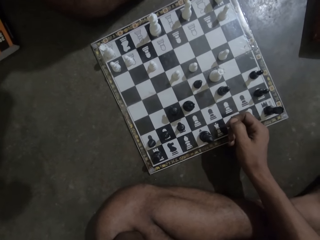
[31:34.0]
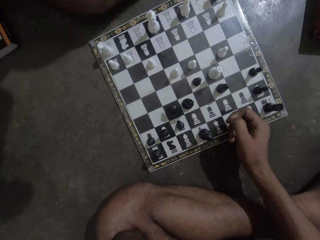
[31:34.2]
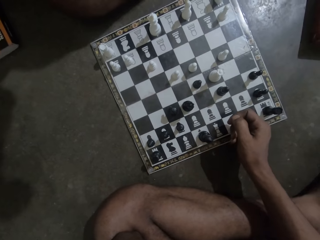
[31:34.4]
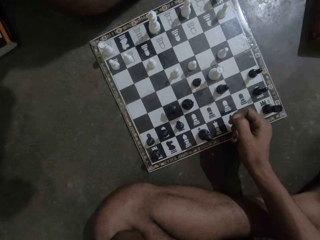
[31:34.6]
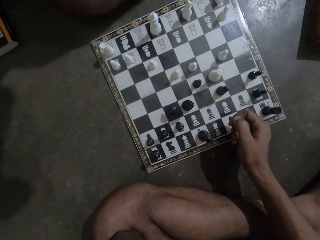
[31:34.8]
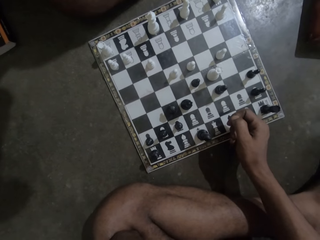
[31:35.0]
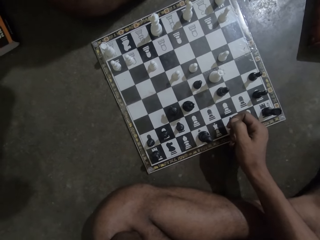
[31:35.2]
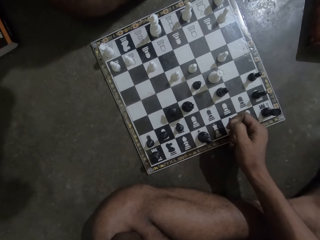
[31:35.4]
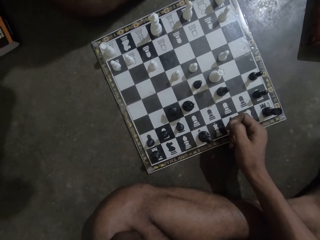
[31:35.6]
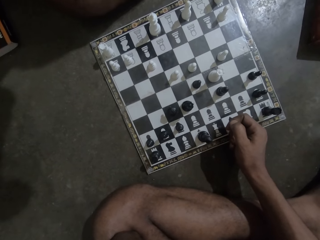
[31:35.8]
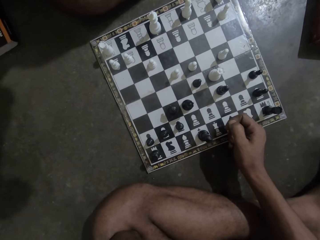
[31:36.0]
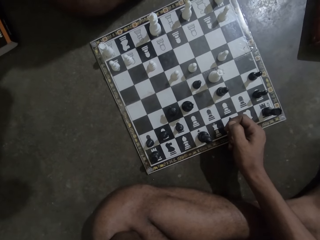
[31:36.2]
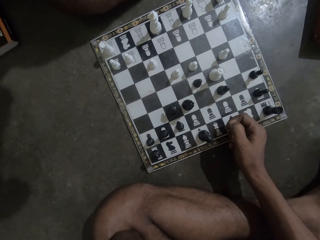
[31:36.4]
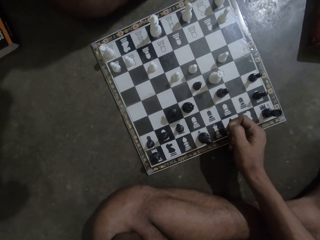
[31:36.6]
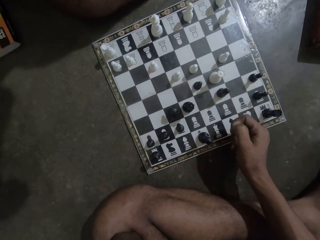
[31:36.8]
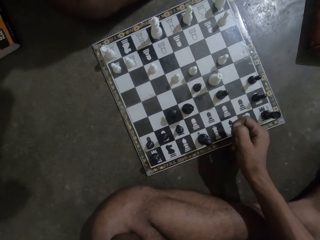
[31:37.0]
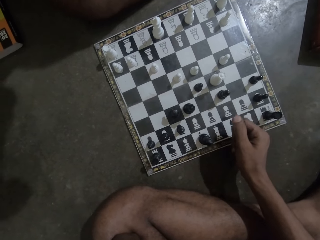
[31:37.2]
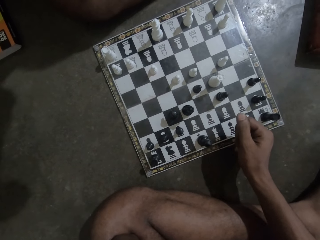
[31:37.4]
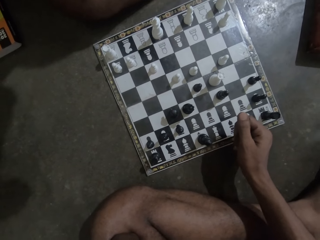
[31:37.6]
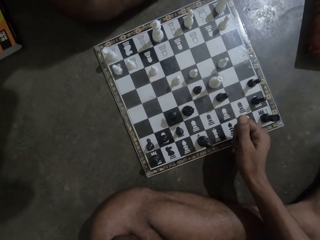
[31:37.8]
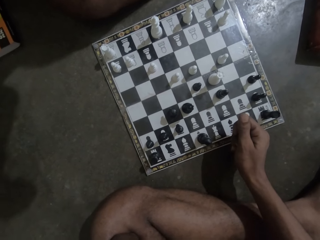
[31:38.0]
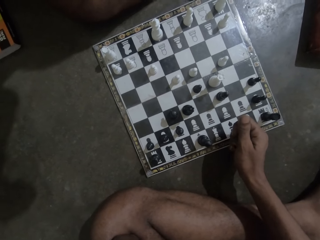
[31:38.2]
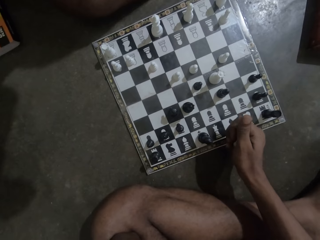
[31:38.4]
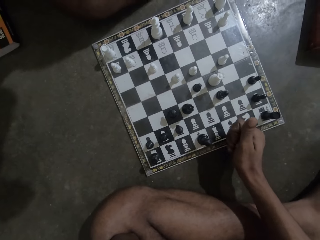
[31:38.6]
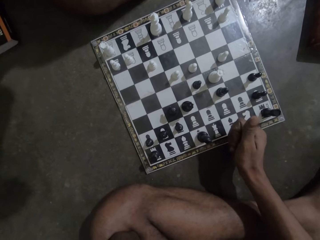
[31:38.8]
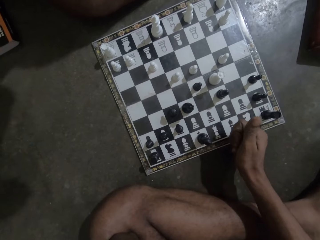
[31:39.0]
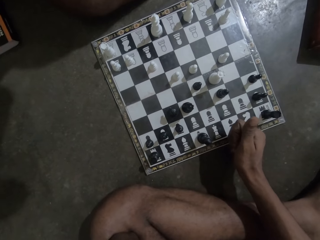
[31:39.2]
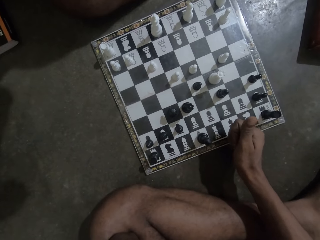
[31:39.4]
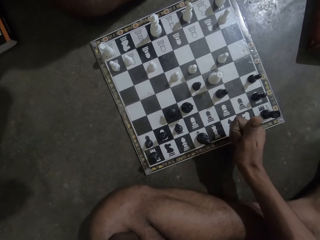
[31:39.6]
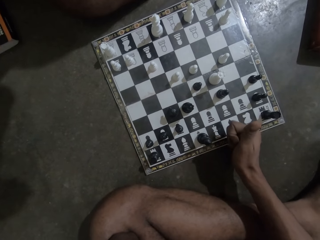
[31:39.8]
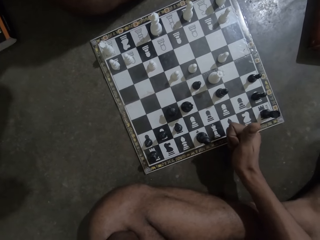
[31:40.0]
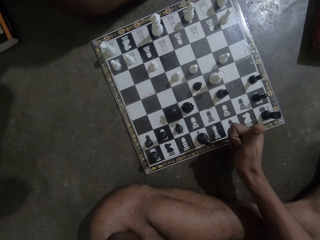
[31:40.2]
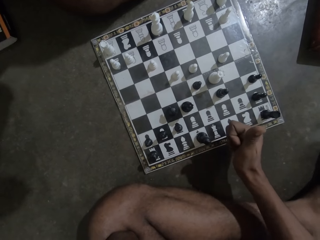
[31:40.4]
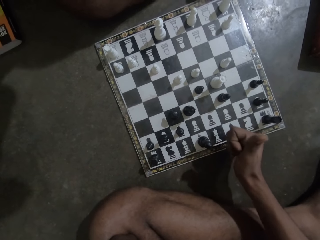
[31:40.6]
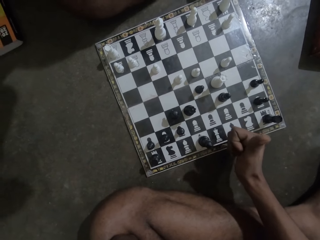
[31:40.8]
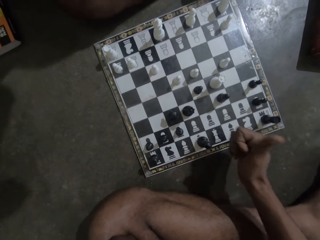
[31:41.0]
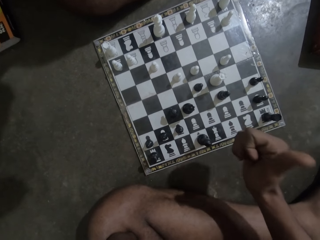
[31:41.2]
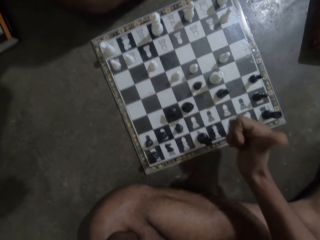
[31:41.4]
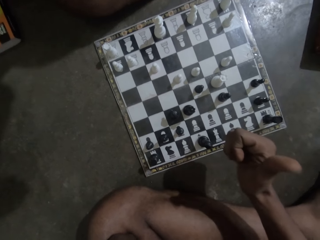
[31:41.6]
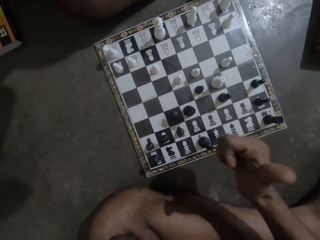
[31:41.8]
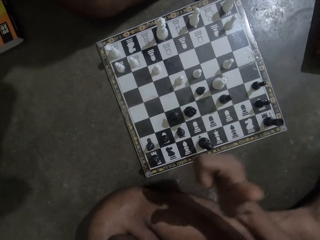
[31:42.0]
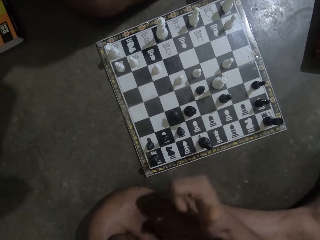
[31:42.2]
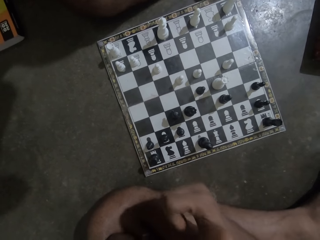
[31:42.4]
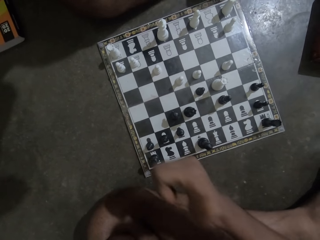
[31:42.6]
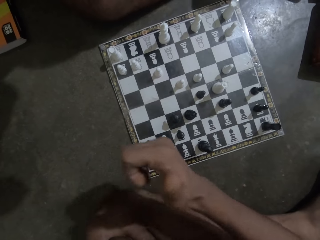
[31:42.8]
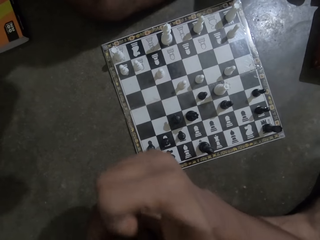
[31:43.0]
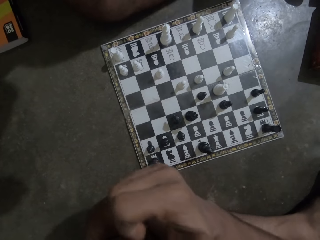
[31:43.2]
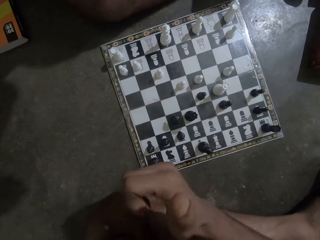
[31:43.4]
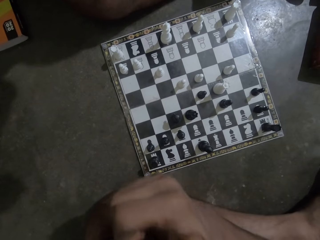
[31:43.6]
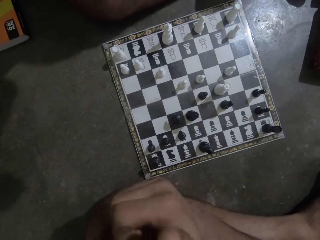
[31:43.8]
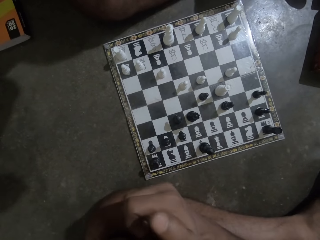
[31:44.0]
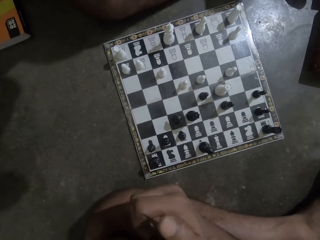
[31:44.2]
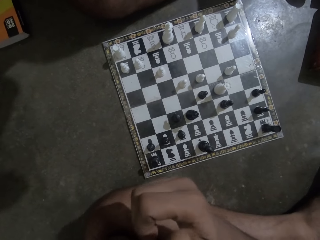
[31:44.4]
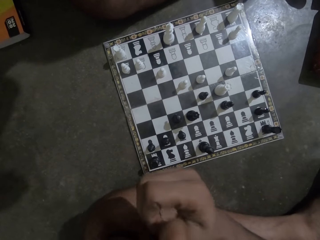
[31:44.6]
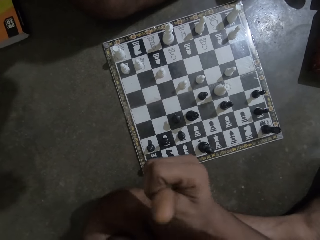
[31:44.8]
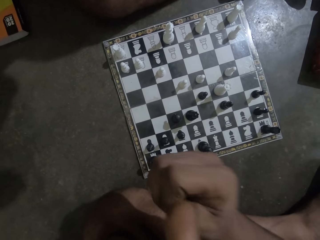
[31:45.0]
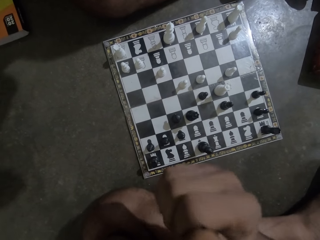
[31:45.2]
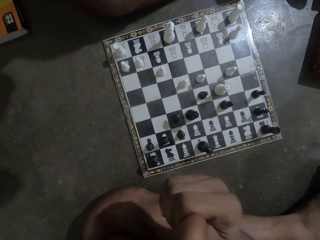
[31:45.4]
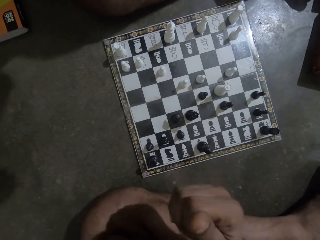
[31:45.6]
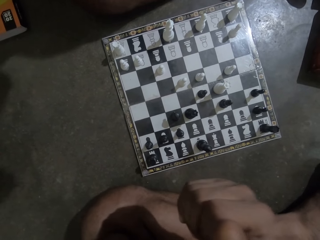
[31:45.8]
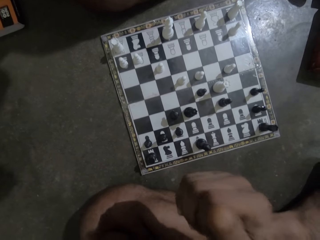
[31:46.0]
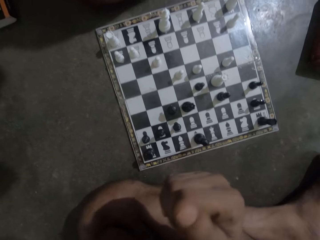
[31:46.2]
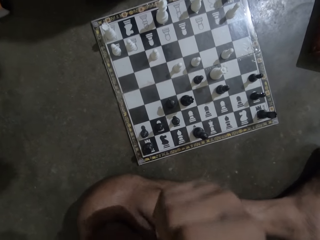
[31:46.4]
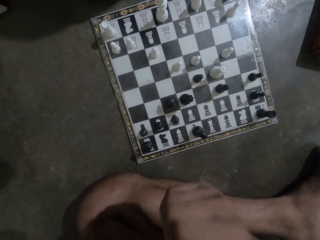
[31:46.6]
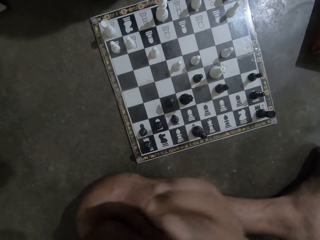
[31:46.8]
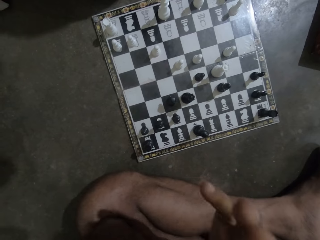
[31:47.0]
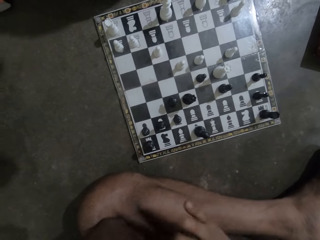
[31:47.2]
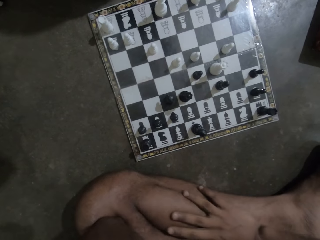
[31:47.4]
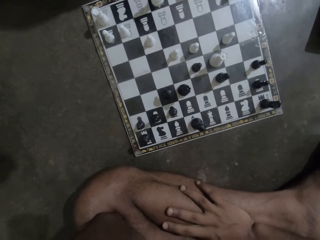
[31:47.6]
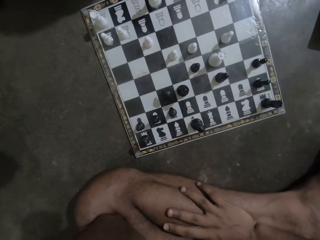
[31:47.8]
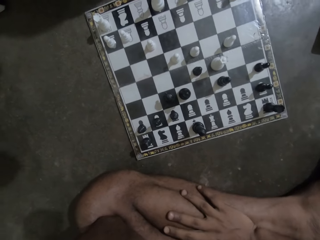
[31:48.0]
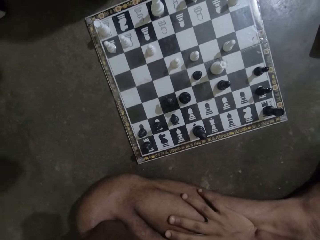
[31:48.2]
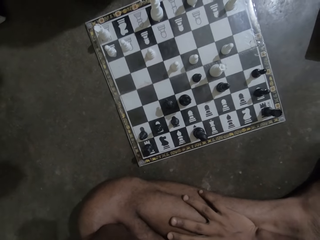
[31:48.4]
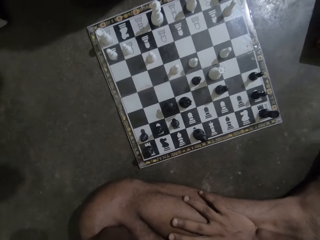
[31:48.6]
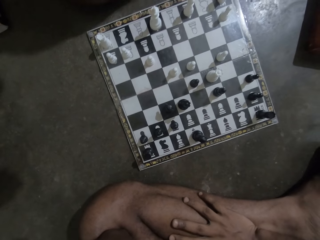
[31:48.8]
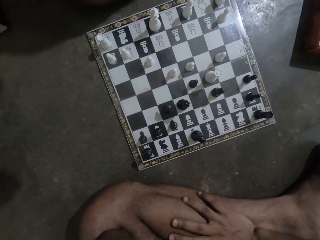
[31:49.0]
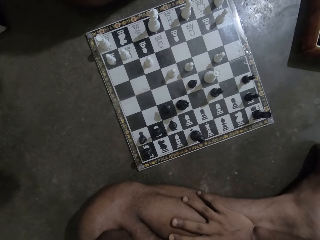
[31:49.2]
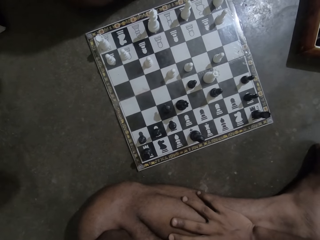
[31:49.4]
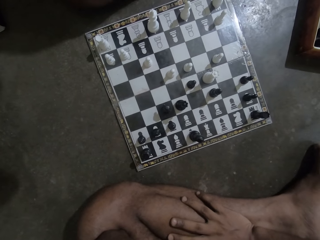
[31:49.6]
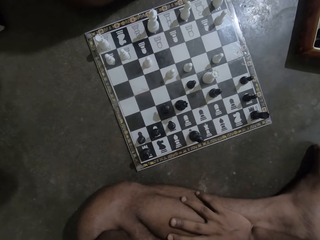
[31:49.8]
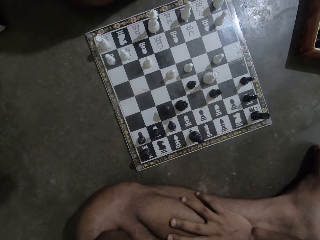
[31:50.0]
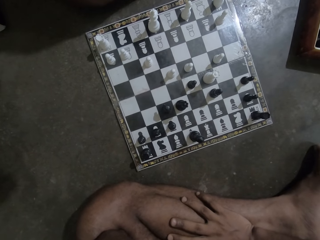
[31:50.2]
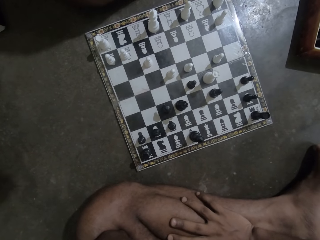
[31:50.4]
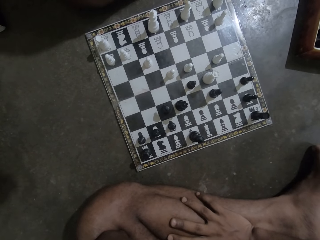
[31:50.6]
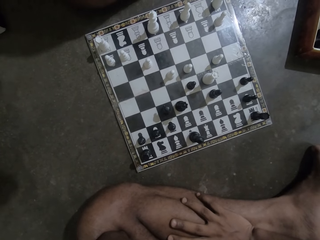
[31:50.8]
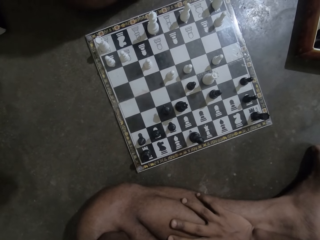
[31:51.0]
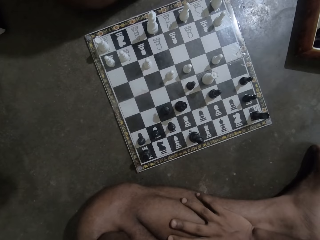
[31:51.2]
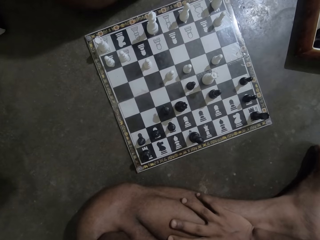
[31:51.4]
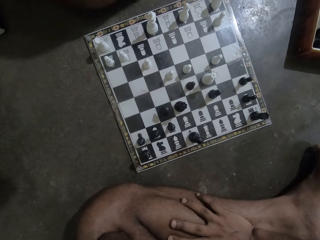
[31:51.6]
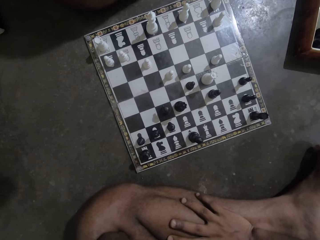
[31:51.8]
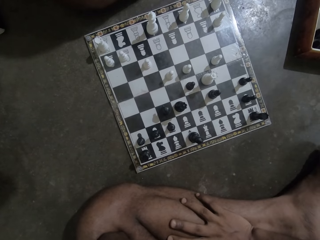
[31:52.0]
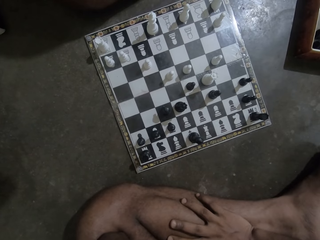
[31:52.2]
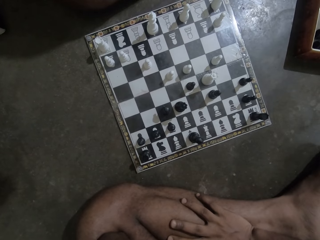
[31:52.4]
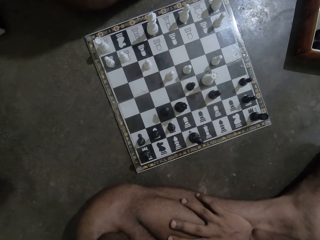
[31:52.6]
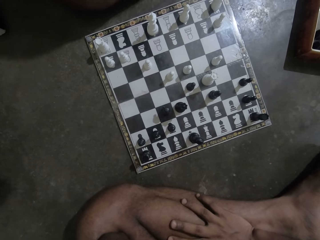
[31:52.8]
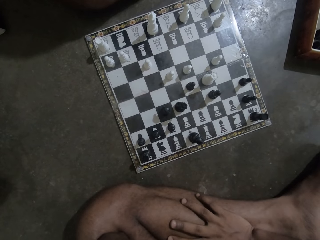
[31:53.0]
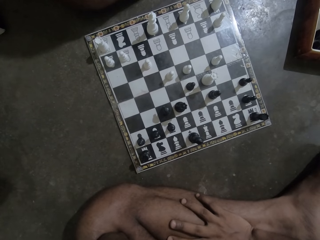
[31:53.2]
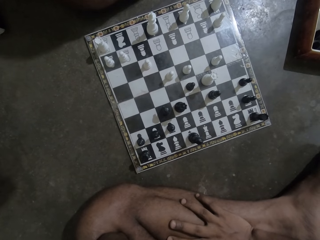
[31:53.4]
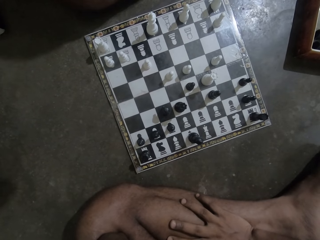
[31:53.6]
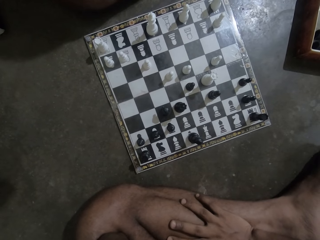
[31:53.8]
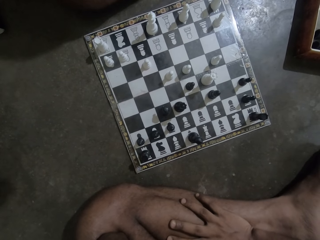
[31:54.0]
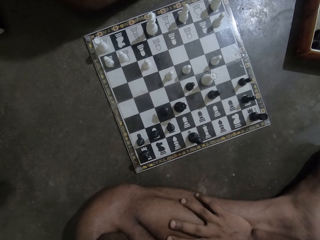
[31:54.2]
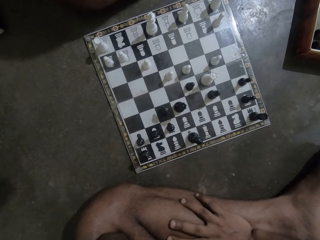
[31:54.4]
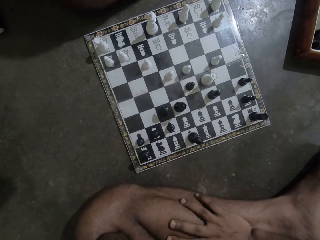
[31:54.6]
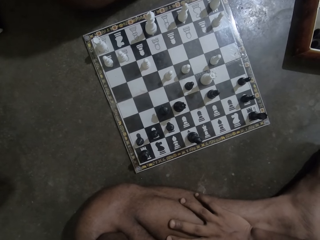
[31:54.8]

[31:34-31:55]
The camera wearer looks at the chess game. He swings his hand, puts his hand on the leg and looks at the chess game.
